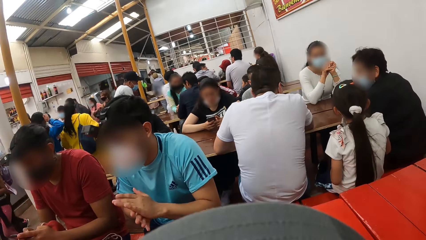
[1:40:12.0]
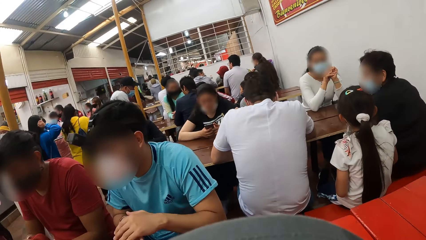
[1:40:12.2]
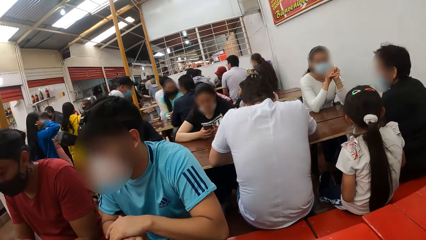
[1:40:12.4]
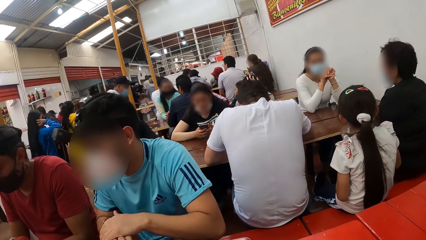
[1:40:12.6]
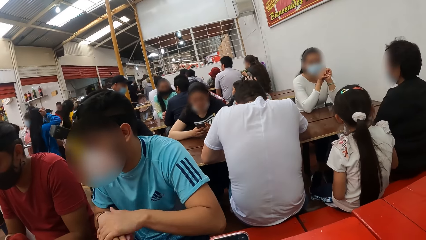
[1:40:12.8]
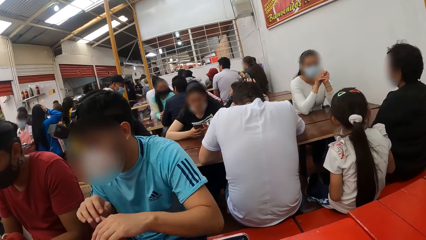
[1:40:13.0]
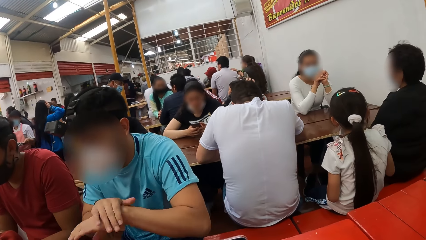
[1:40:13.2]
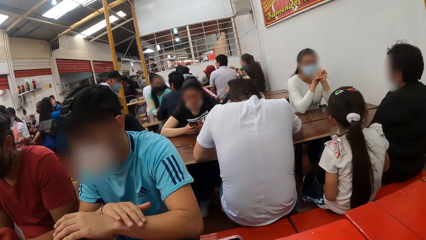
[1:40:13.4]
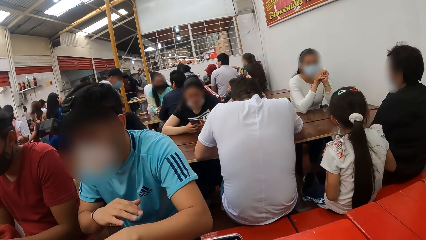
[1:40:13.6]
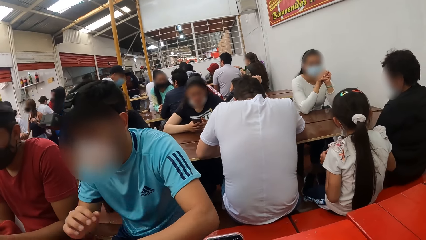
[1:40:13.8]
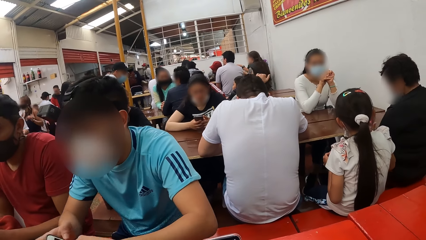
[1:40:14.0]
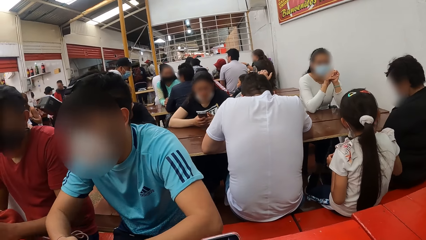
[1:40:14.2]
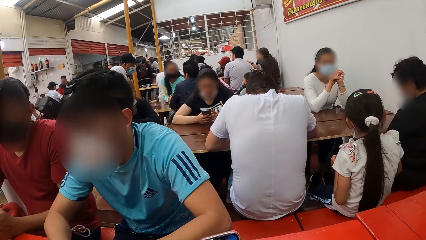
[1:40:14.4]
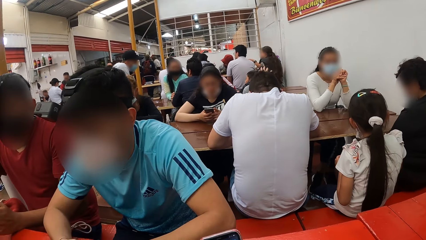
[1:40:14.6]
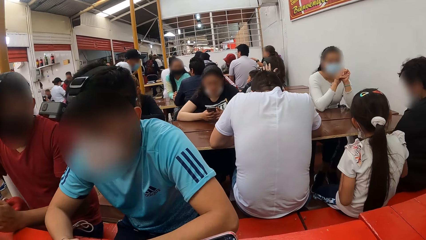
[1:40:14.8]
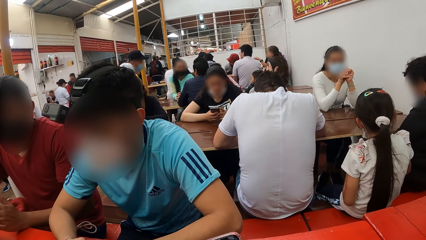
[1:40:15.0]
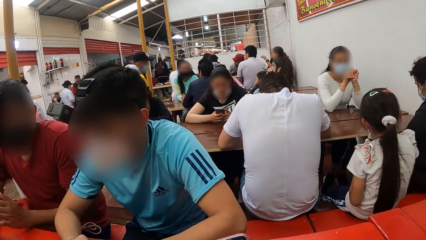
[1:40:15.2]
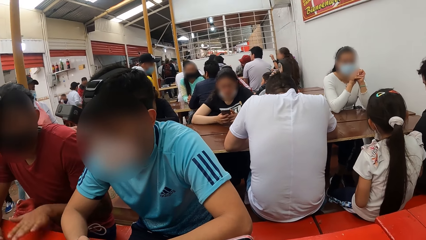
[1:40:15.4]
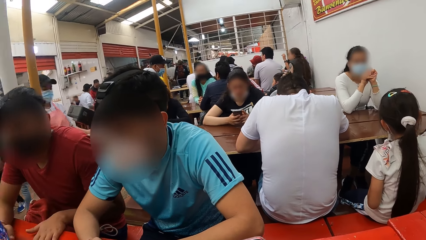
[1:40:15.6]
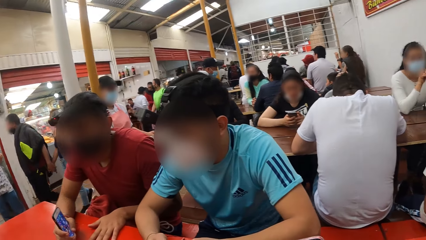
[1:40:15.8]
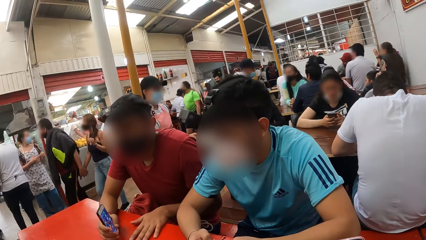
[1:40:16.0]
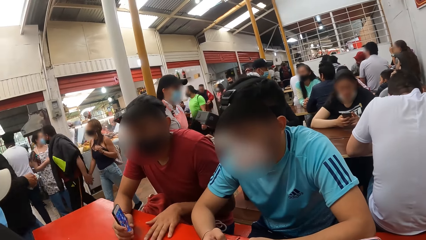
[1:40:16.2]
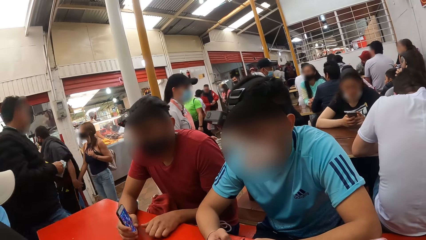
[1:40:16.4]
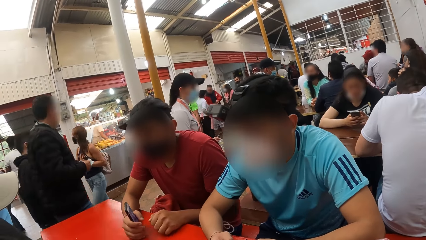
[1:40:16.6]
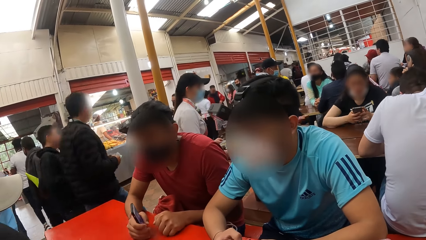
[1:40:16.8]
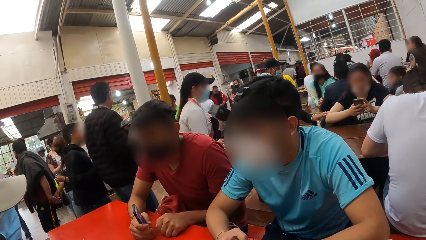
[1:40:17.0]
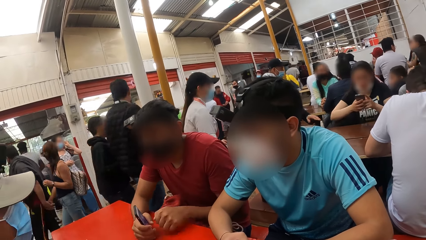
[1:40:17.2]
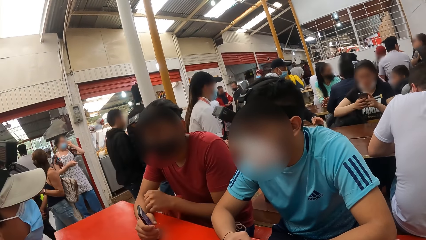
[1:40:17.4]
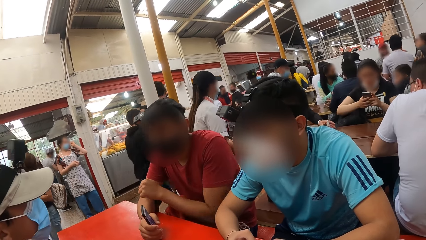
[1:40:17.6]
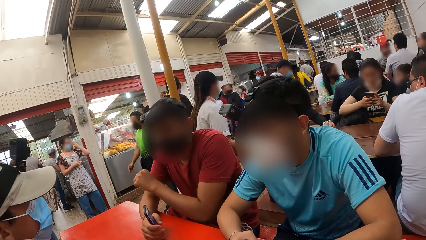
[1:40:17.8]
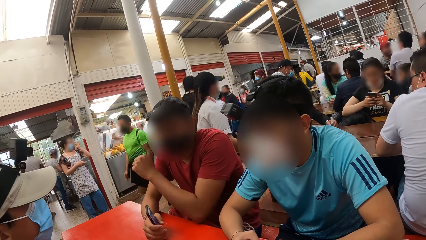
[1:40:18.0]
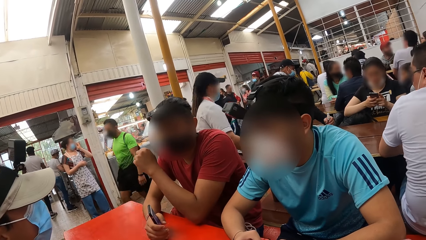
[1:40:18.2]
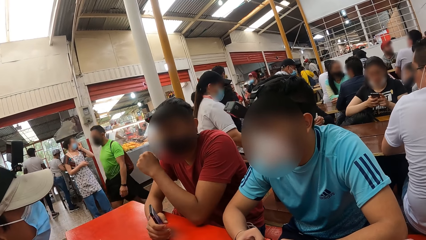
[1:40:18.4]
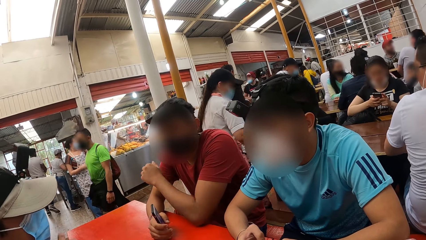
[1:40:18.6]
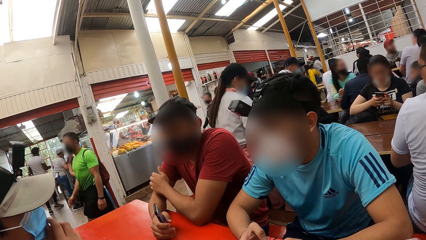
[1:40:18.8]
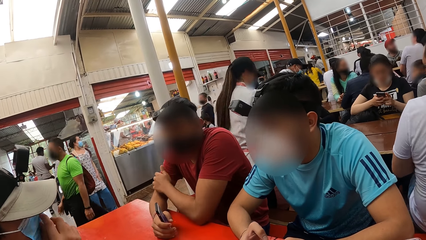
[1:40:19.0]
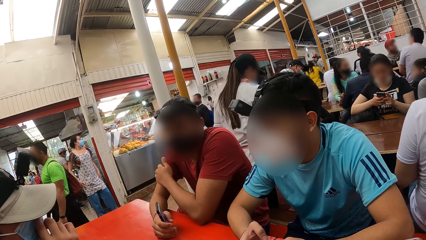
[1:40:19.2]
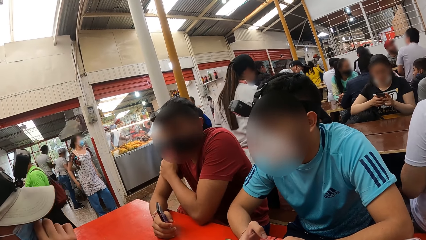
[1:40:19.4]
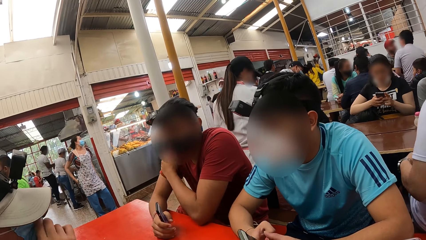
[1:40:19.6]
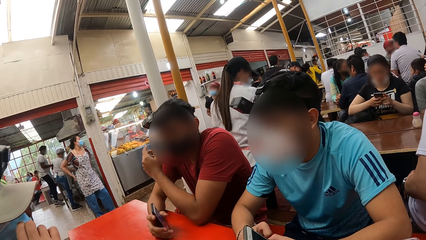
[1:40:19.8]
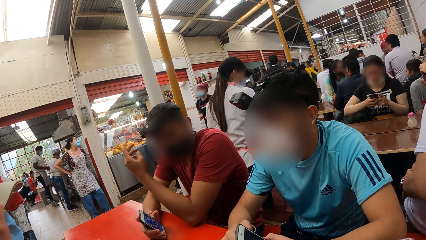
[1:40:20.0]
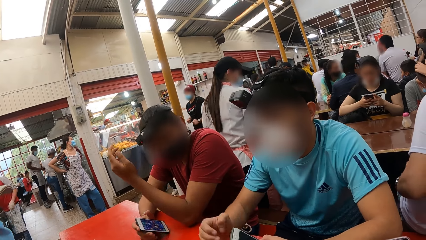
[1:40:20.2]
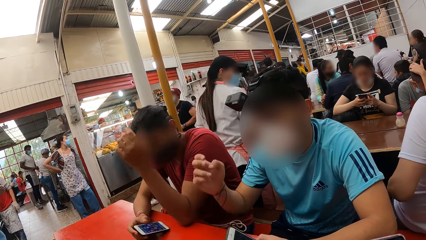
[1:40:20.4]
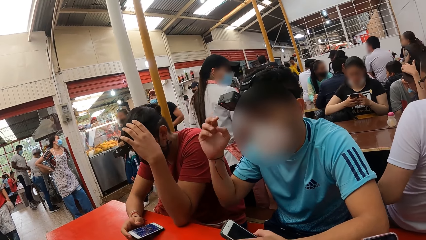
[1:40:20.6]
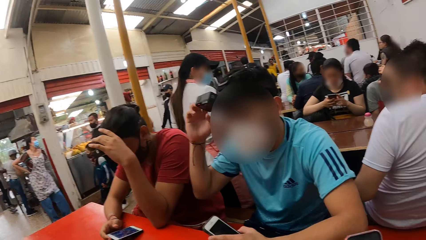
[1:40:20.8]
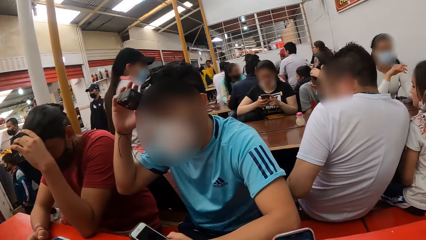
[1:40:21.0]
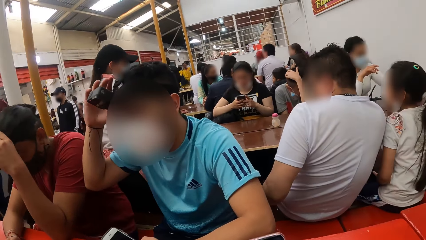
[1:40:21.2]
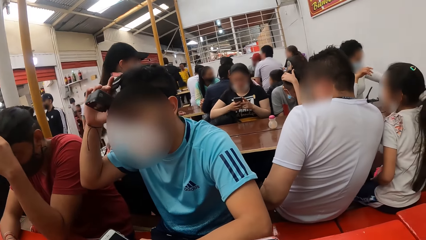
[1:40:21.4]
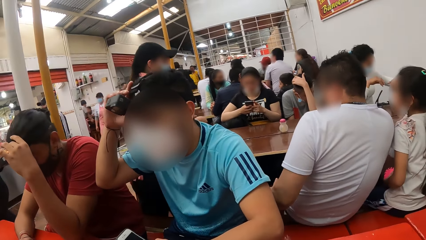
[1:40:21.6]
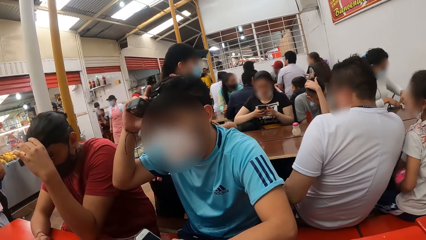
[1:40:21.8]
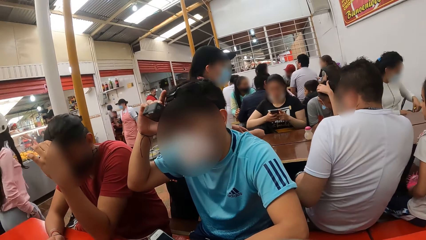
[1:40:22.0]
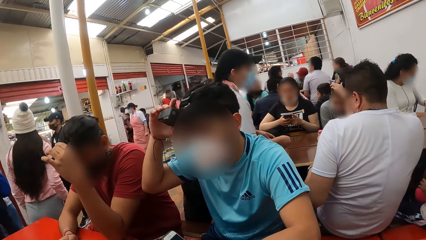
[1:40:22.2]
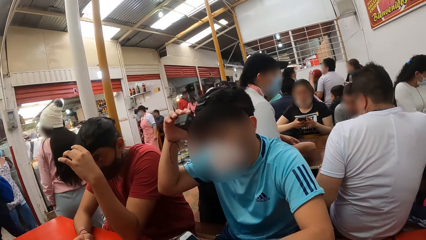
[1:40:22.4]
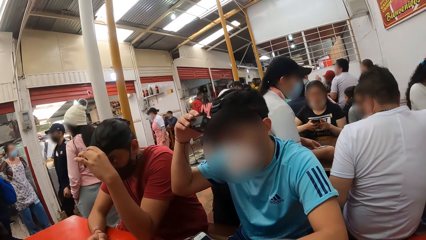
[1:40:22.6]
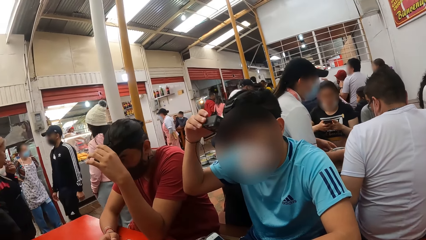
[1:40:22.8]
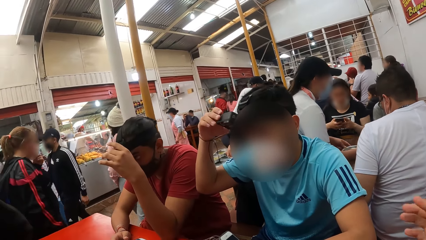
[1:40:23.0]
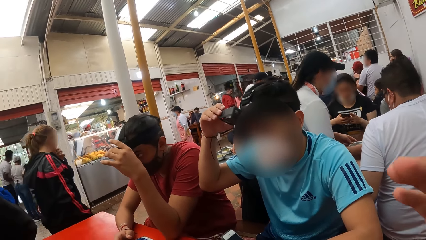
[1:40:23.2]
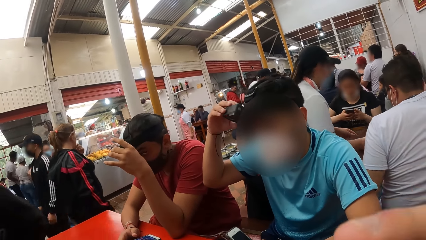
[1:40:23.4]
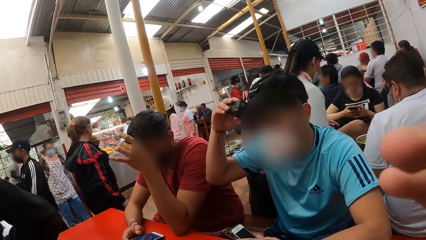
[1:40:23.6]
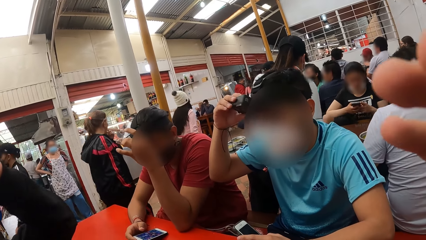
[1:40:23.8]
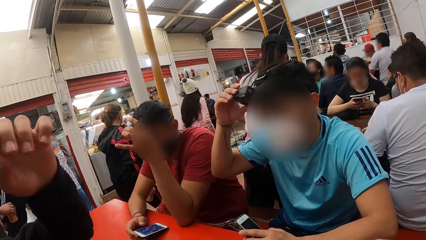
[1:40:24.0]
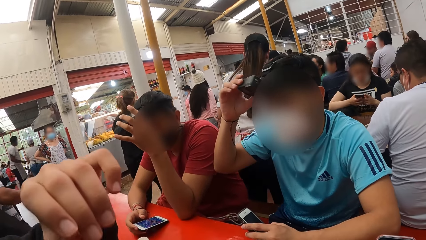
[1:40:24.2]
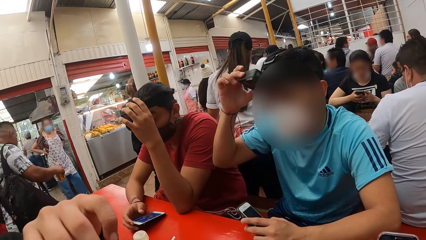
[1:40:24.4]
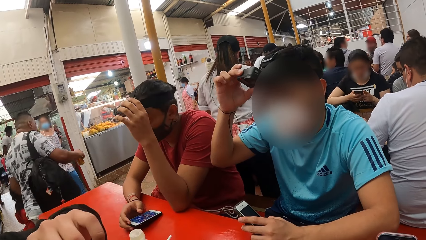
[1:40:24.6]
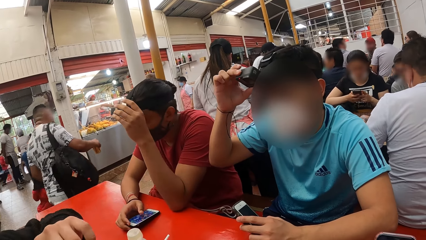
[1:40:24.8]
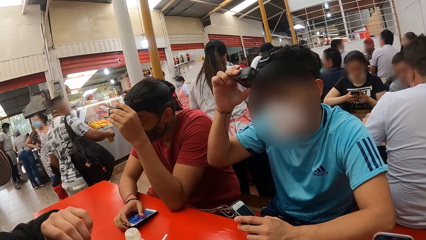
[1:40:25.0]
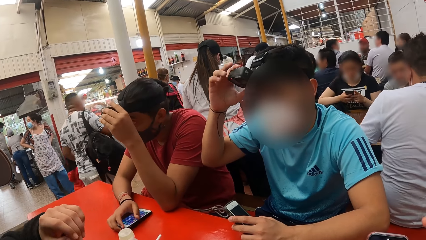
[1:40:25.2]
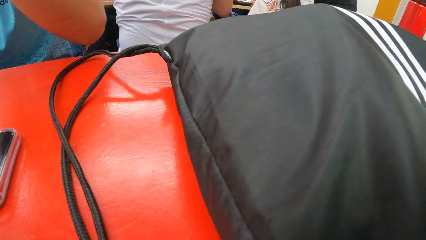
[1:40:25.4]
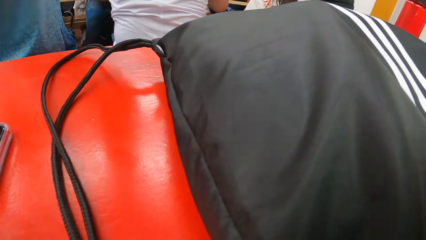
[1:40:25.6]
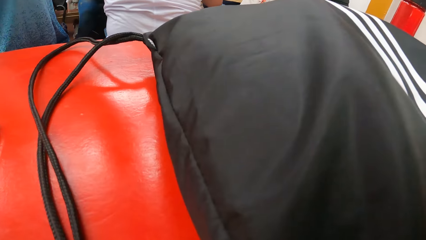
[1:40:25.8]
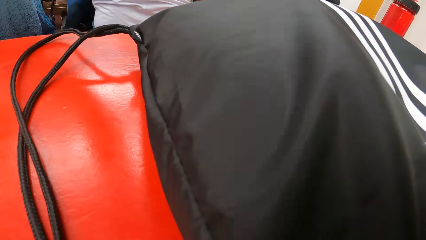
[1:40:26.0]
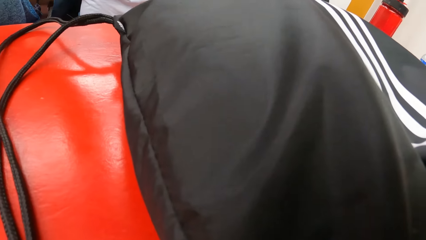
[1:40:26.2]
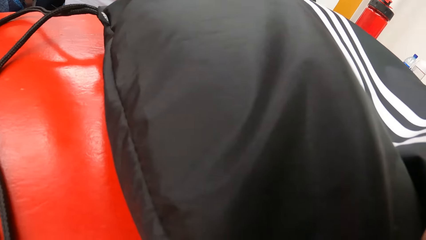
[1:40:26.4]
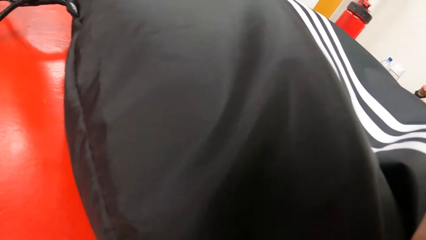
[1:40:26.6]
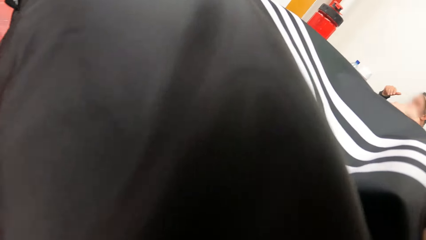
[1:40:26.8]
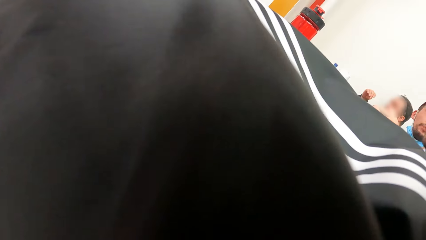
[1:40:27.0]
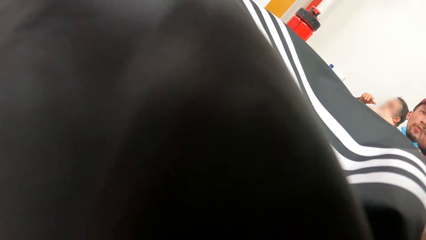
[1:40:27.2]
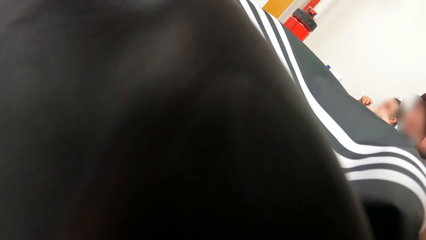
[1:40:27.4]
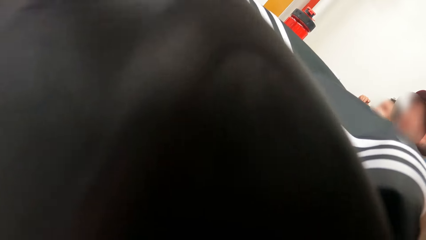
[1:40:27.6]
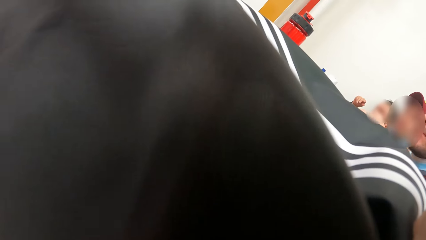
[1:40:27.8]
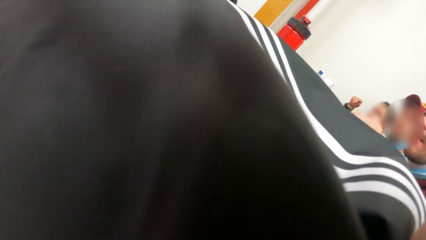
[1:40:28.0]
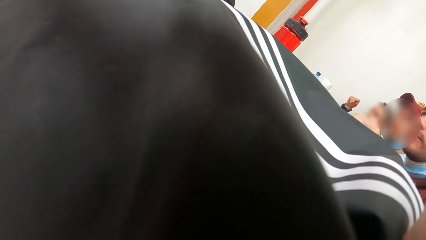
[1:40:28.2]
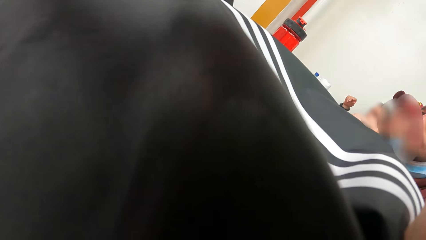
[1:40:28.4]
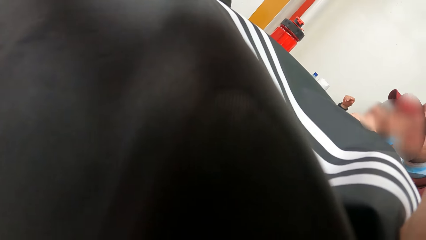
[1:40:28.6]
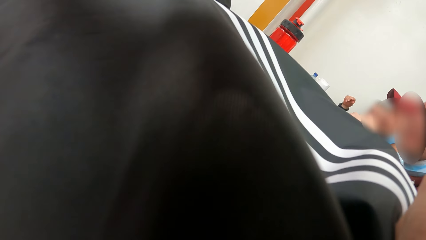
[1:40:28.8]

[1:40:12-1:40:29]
The man places his hands on the table. Another man places his left hand on the table. The other man clenches his left hand on the table. The other man rubs his right arm with his left hand. The first man operates the phone in his hands. The first man adjusts a camera on his head with his right hand. The other man adjusts a camera on his head with his left hand.
